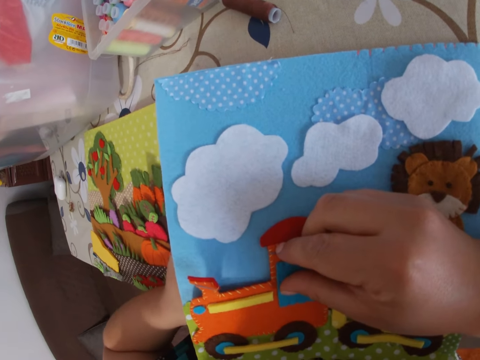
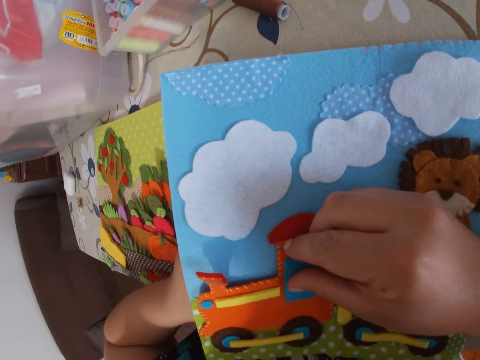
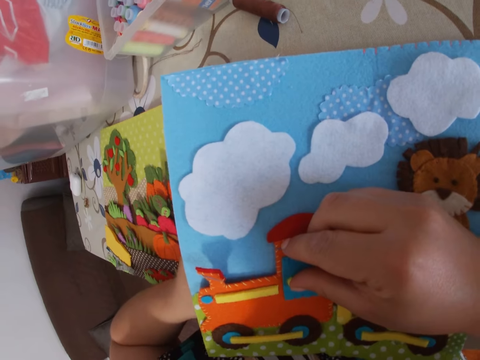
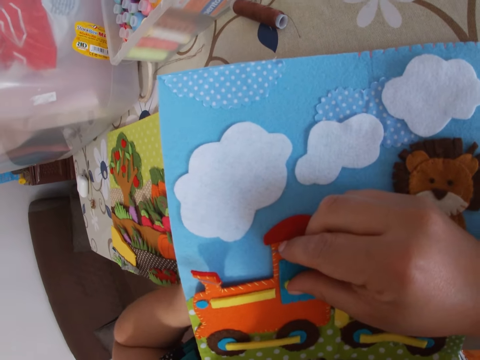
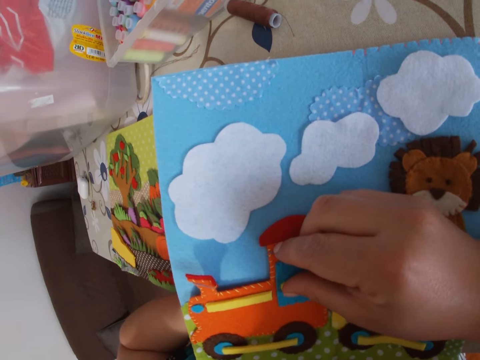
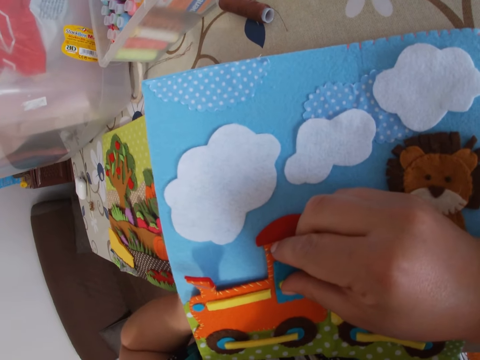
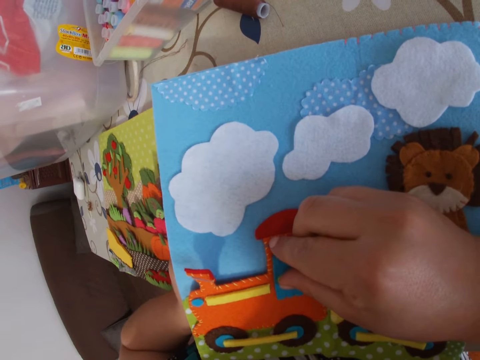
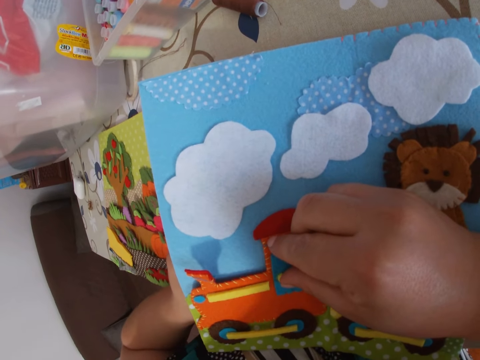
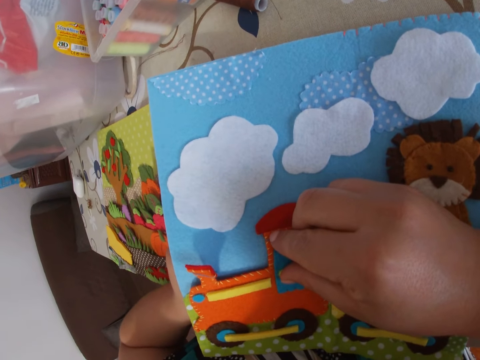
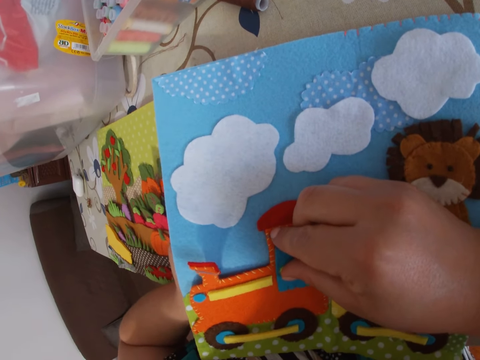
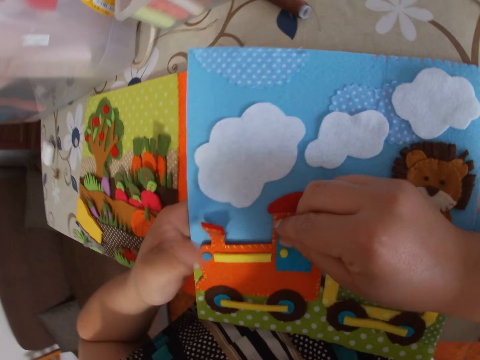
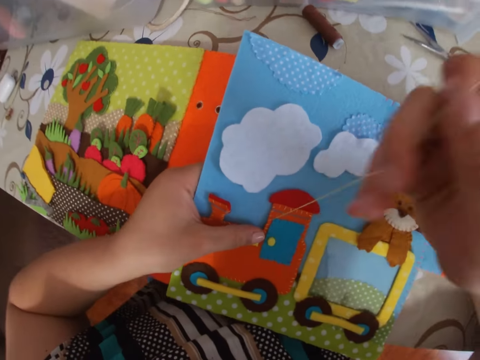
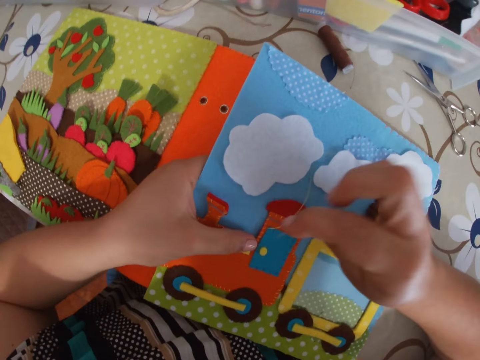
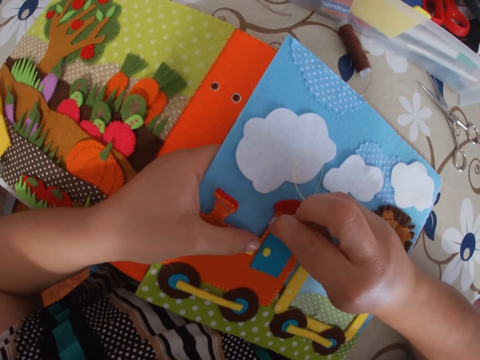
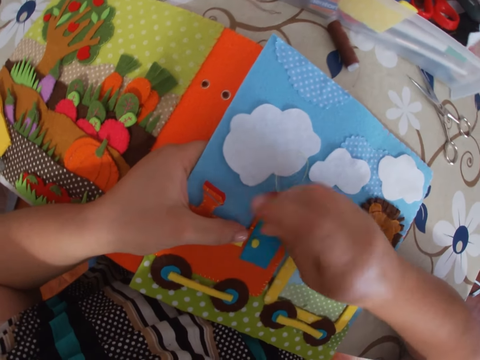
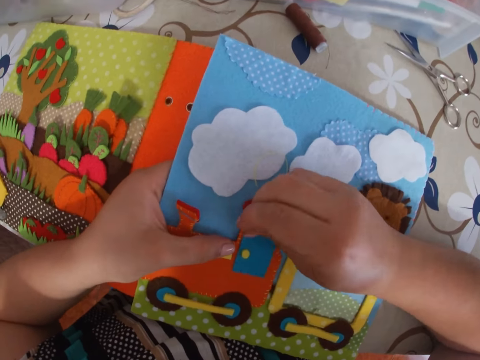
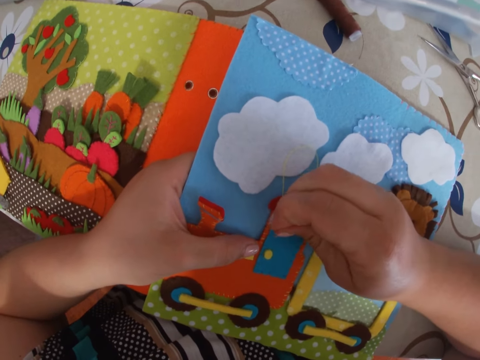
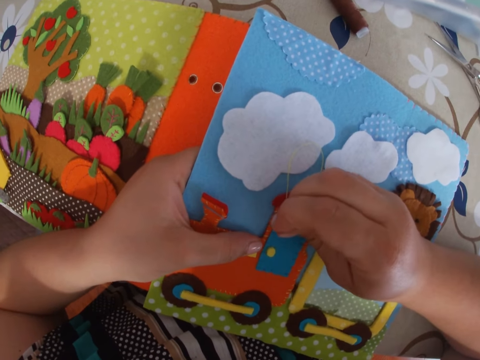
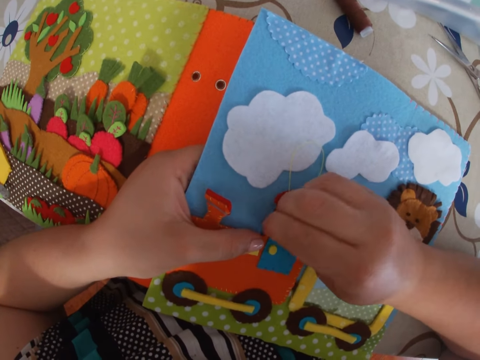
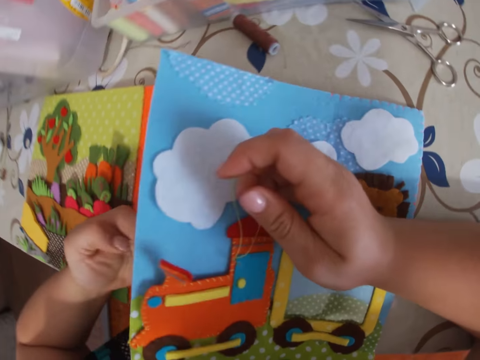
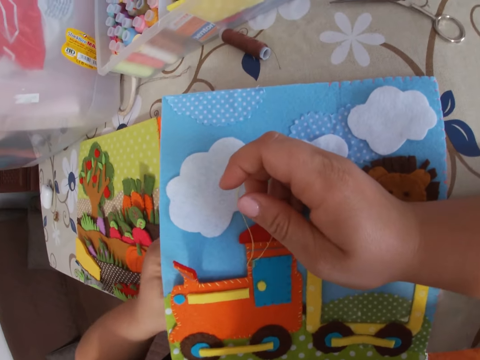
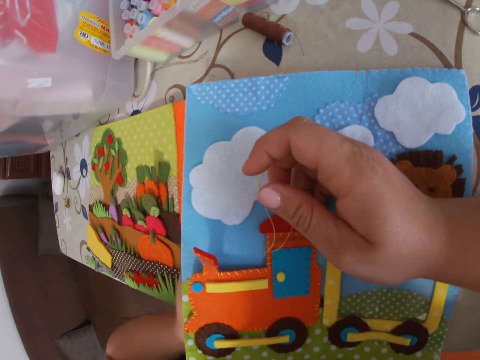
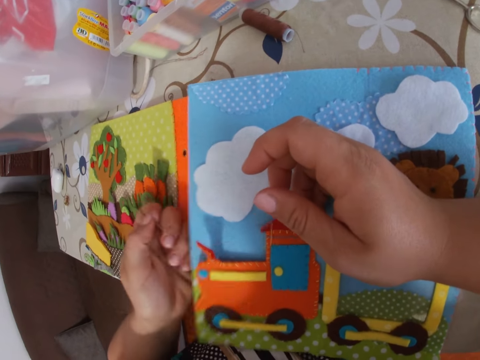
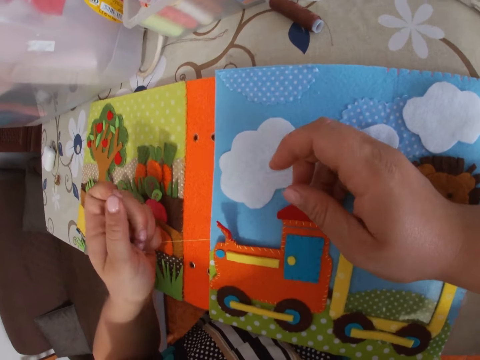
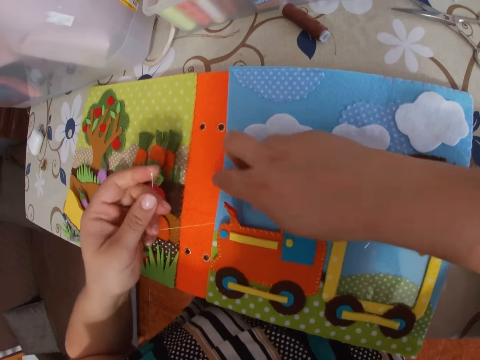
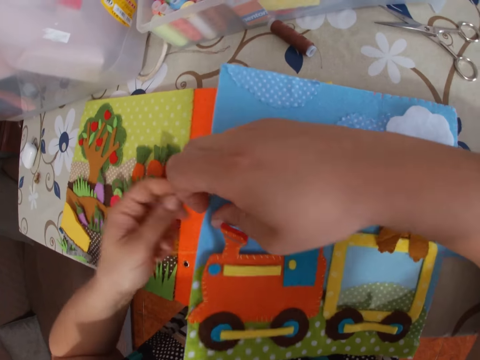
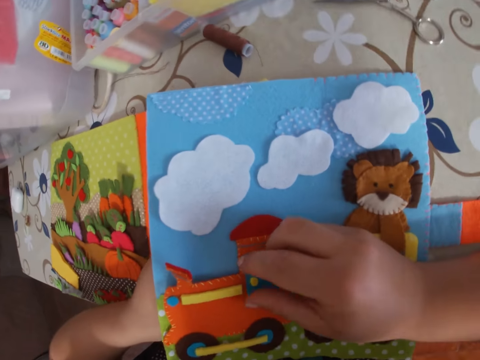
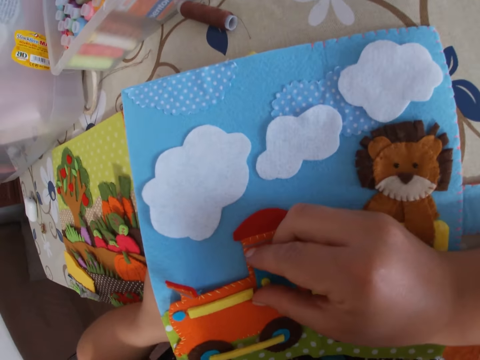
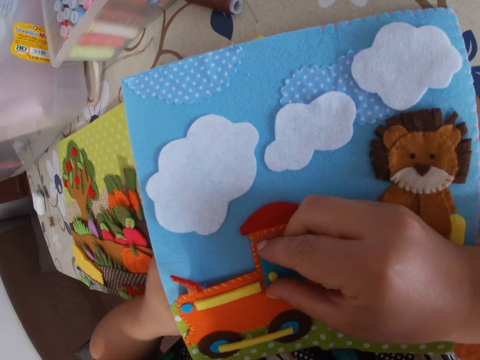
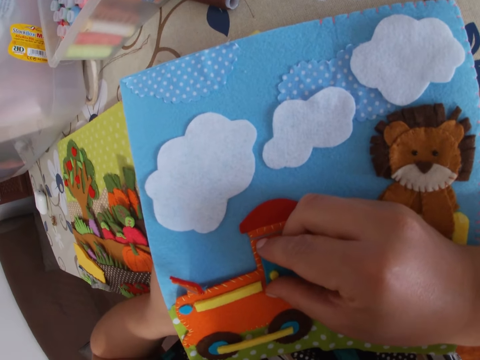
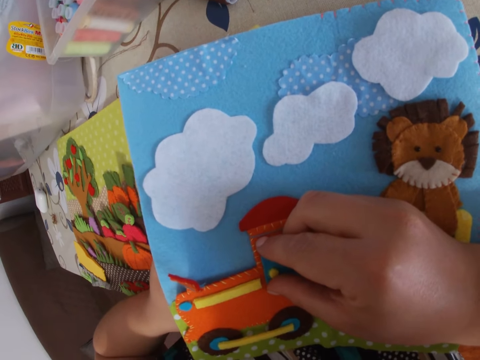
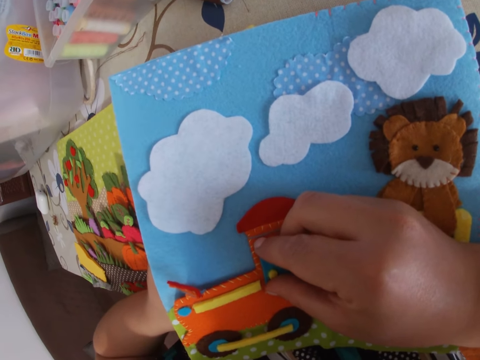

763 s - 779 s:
The camera wearer sews the cardboard with the needle. She pulls the needle with thread through the paper with her right hand. She sticks the needle with thread in the paper. She sews the cardboard with the needle. She pulls the needle with thread through the paper with her left hand. She lifts up a page of the paper book. She sticks the needle with thread in the paper. She sews the cardboard with the needle.

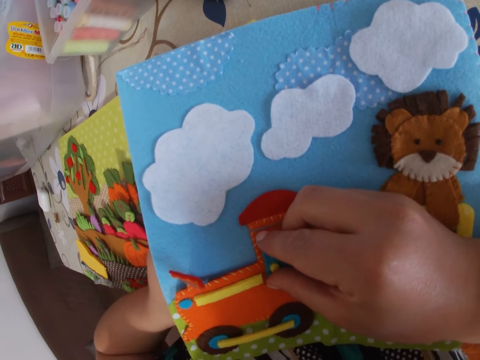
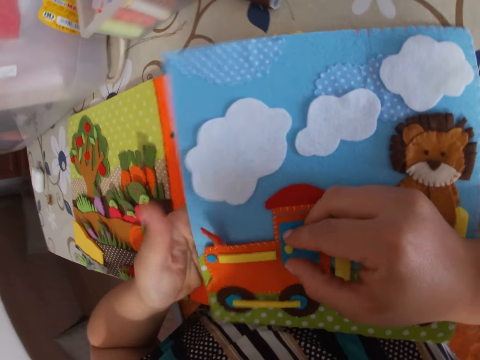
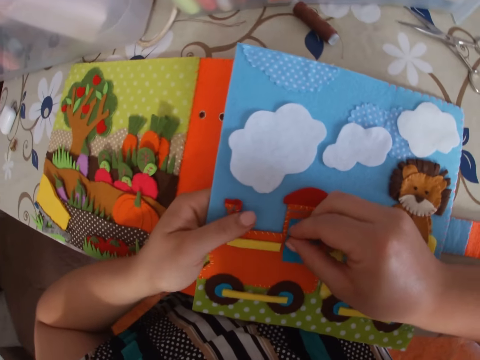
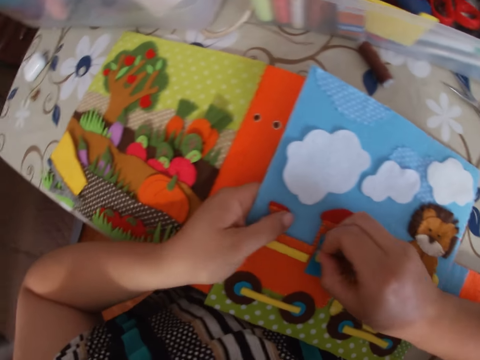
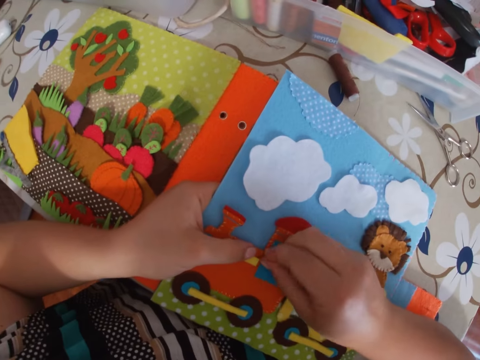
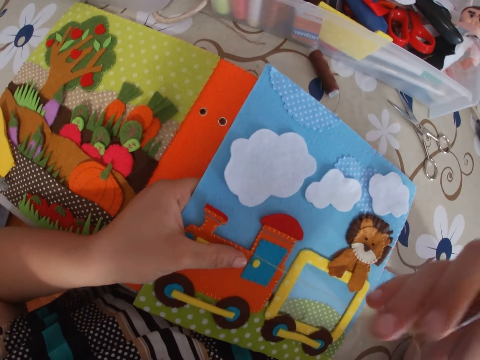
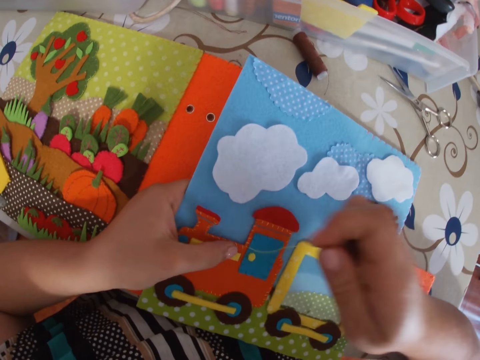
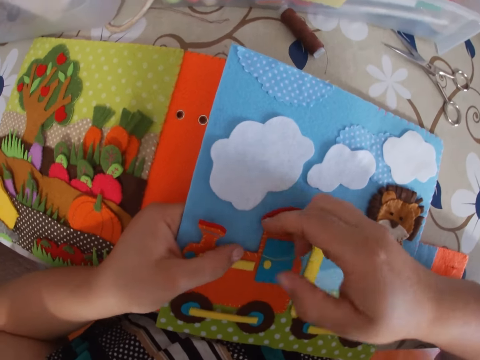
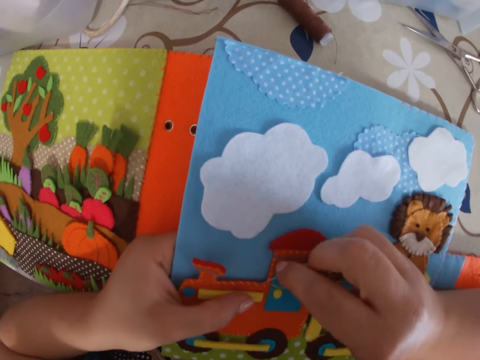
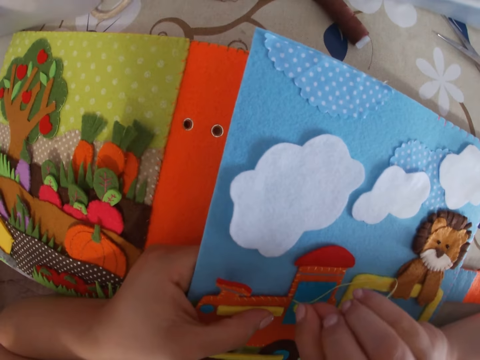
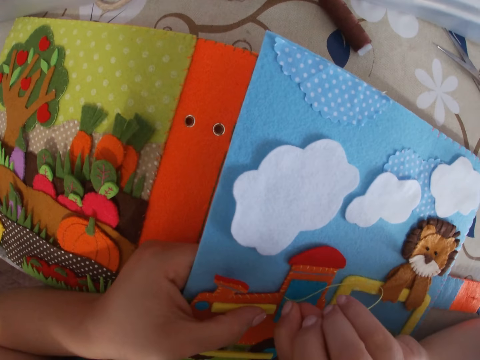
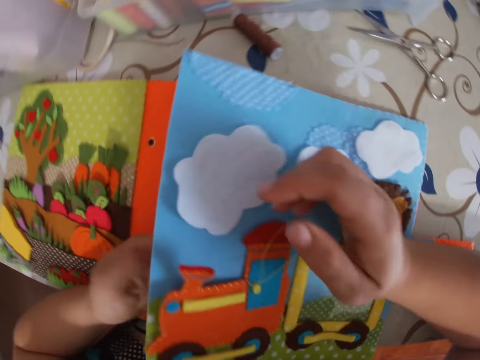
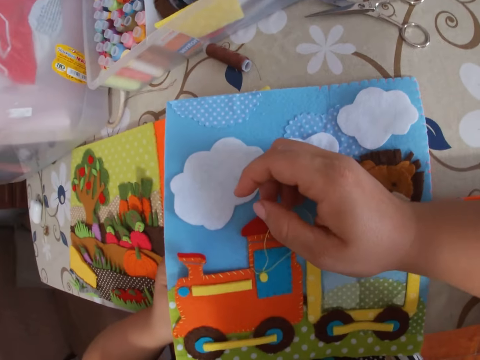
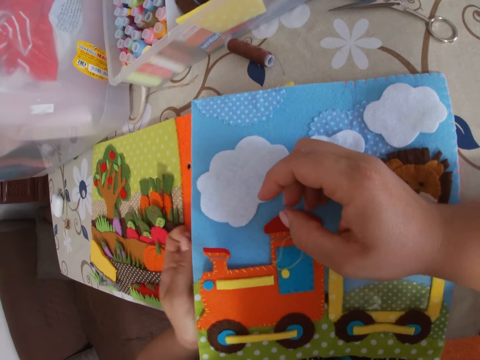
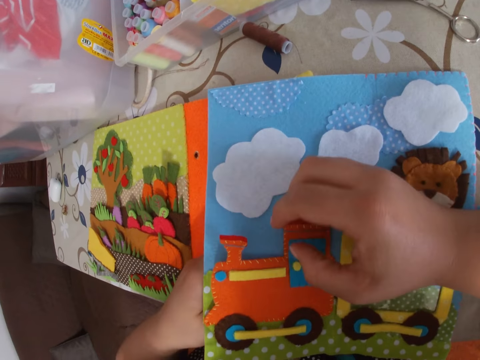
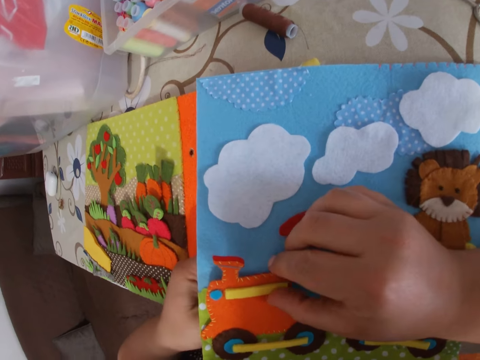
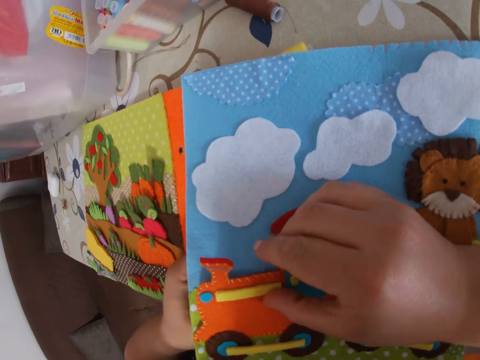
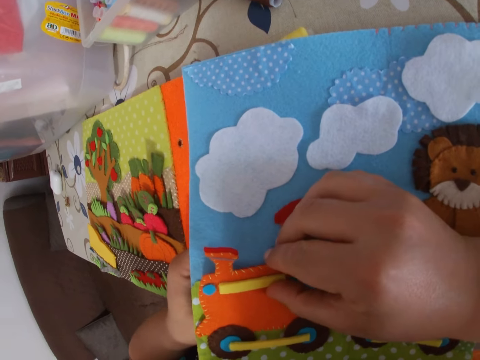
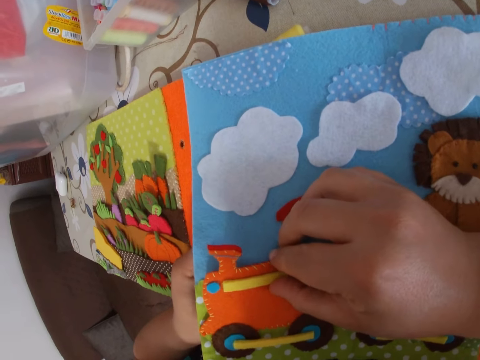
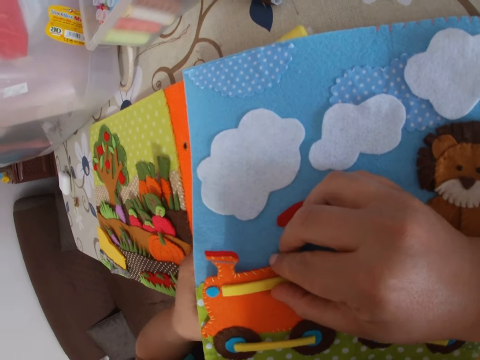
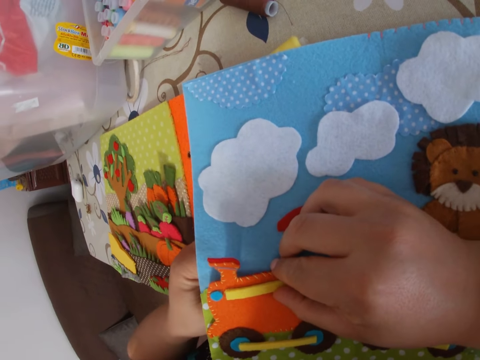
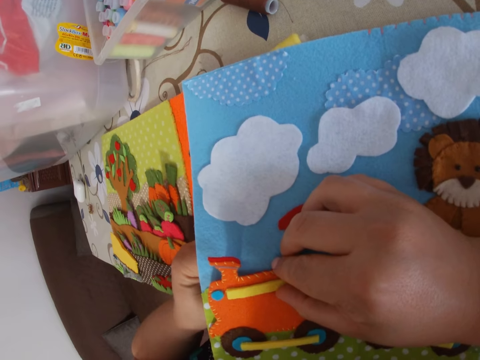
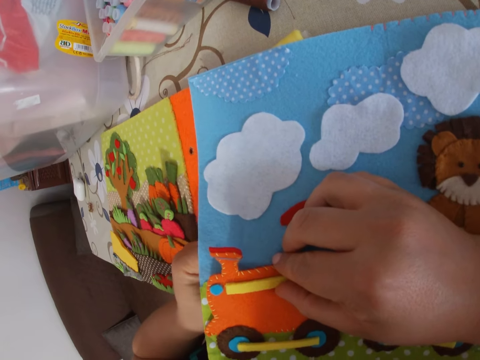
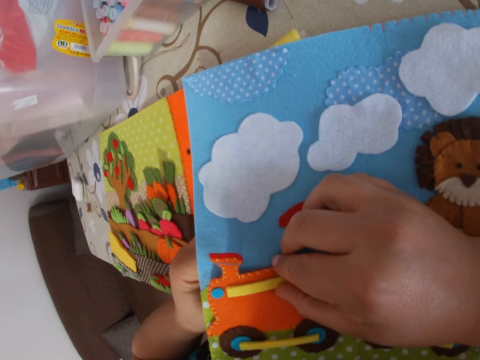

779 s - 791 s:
The camera wearer pulls the needle with thread through the paper with her right hand. She sticks the needle with thread in the paper. She sews the cardboard with the needle. She pulls the needle with thread through the paper. She sticks the needle with thread in the paper.
